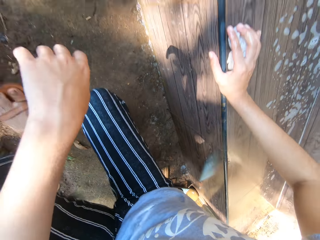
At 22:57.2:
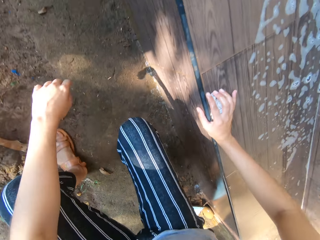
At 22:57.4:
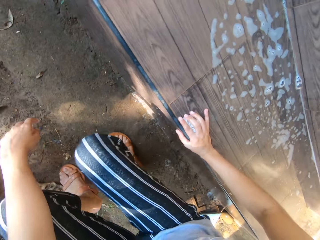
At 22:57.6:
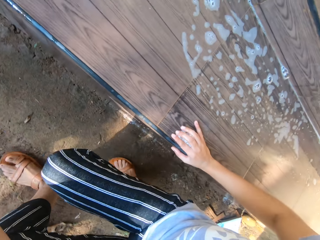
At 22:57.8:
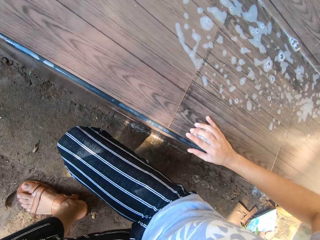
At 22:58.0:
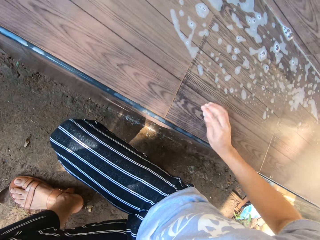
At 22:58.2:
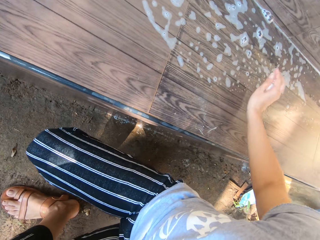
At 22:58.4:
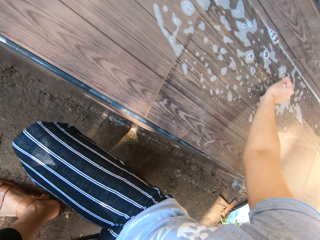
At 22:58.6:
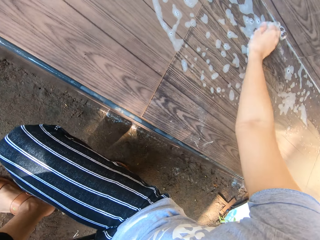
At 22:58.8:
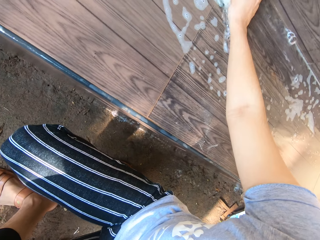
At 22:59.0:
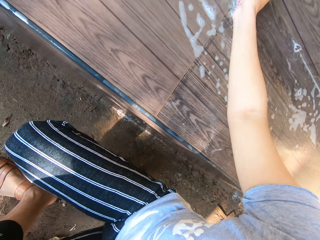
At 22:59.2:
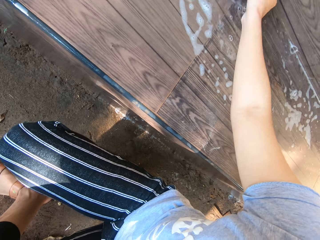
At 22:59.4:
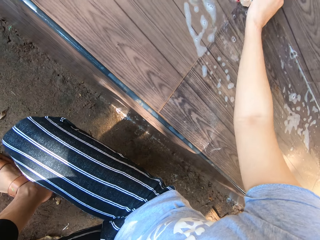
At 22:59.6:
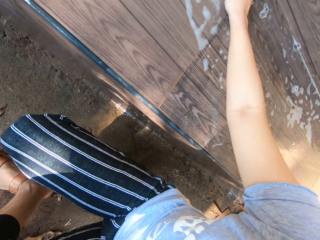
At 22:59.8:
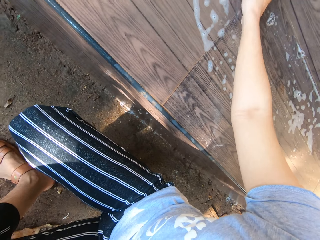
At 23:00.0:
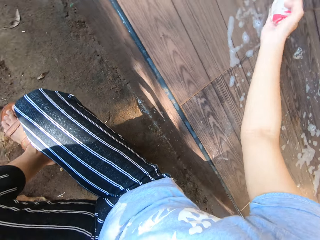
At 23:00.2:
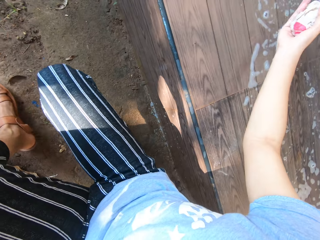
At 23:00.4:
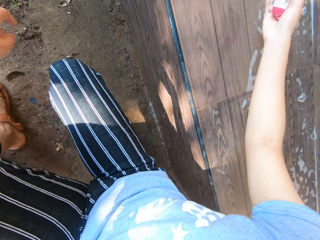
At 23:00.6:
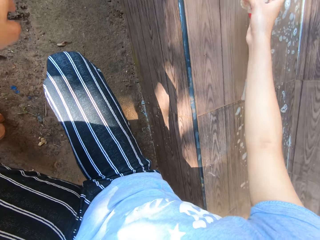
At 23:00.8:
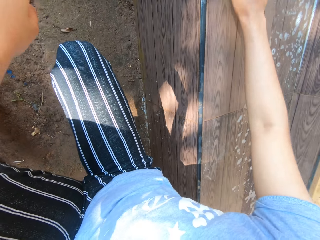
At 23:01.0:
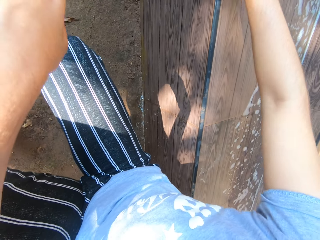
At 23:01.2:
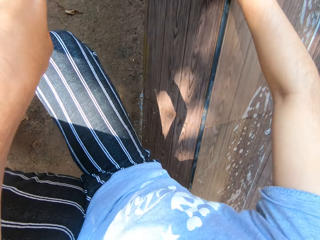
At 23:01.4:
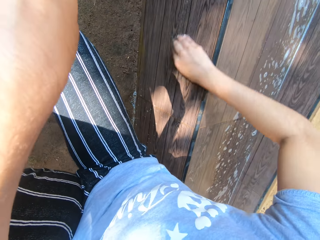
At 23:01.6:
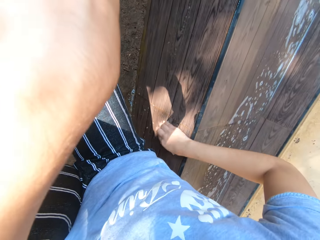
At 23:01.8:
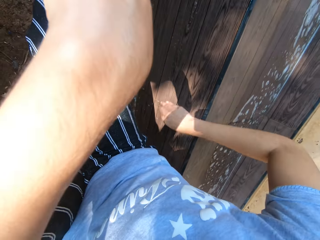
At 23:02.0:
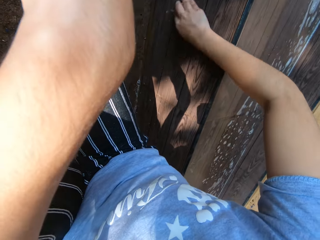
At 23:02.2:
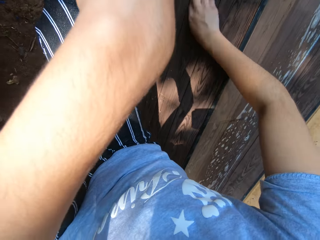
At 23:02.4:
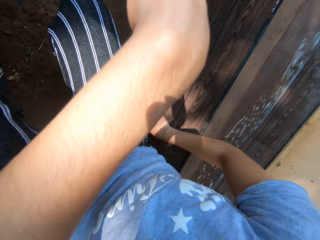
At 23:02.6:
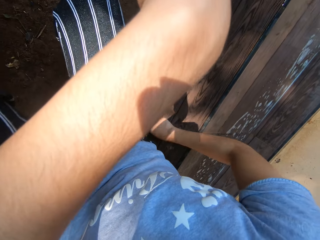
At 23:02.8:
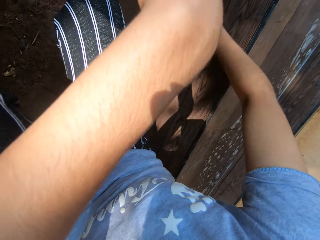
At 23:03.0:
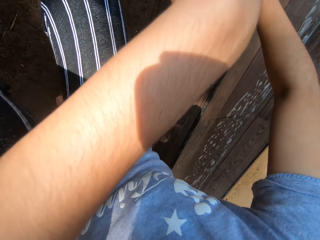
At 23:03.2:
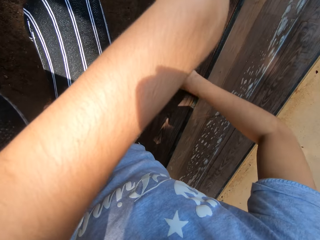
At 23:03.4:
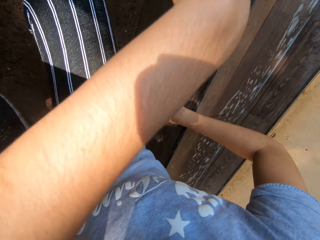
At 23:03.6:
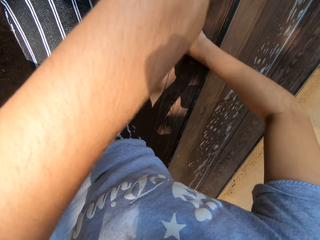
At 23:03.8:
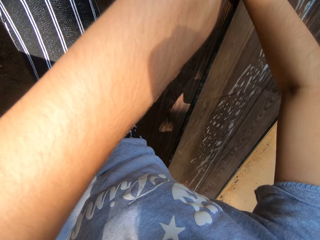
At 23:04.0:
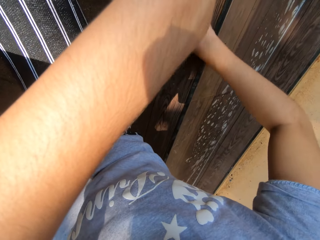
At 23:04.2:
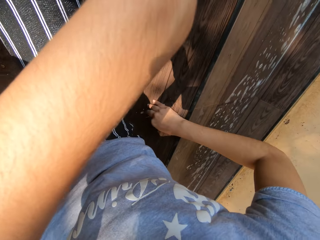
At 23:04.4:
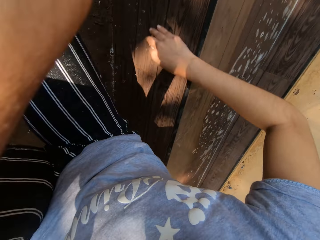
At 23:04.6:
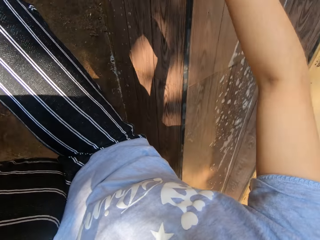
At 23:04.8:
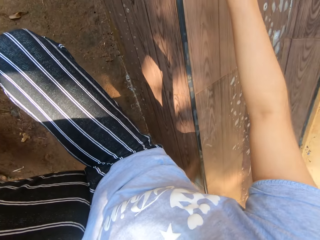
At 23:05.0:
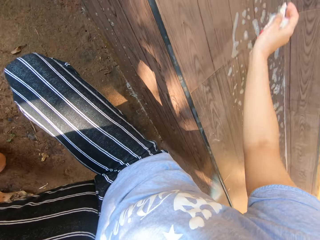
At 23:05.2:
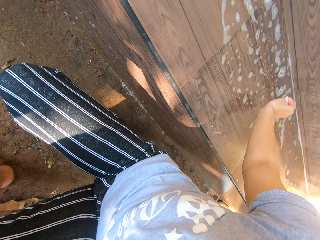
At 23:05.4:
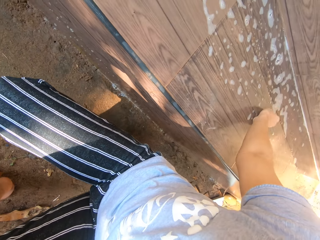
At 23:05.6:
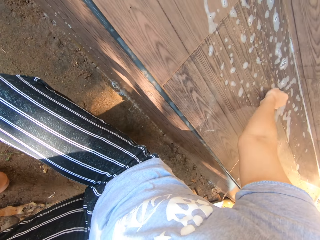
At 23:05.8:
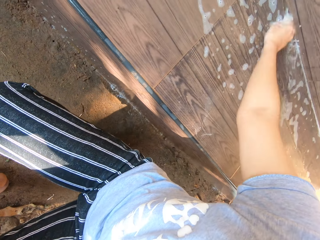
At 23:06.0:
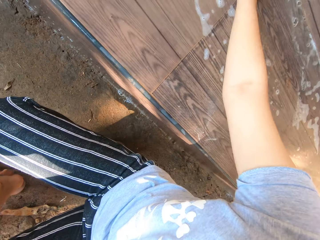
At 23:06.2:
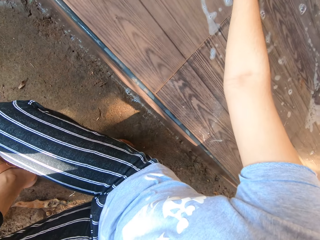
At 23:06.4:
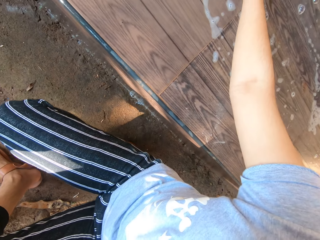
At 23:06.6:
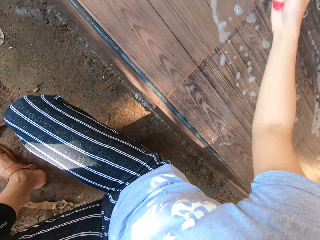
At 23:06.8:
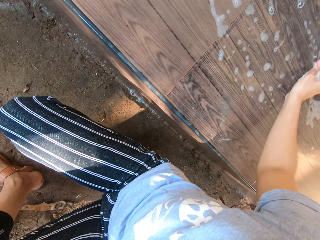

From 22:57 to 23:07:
The camera wearer places her right hand on the seat. She moves herself slightly forward and cleans the seat with the cloth in her right hand.

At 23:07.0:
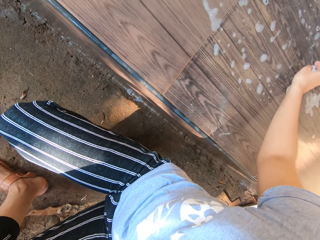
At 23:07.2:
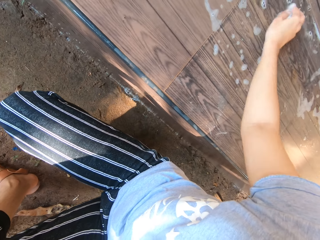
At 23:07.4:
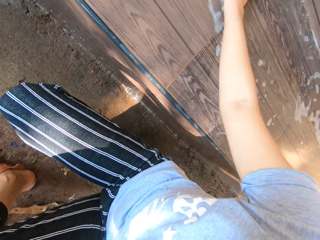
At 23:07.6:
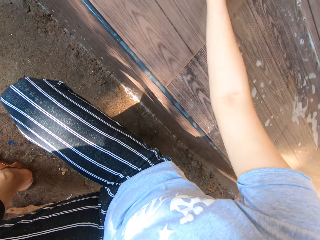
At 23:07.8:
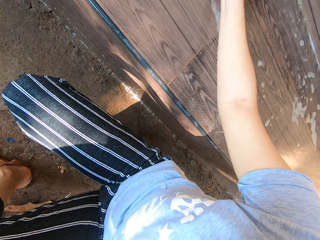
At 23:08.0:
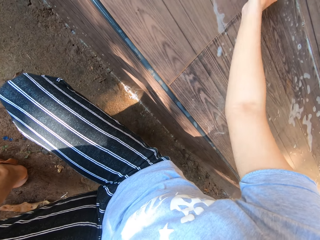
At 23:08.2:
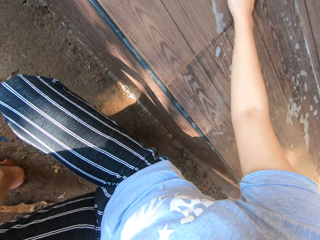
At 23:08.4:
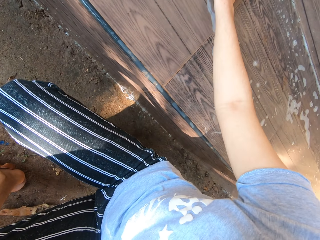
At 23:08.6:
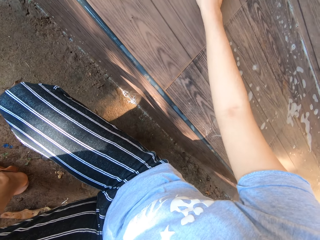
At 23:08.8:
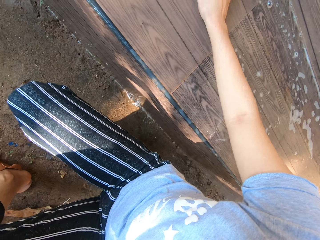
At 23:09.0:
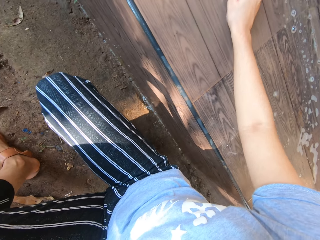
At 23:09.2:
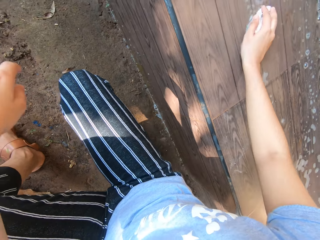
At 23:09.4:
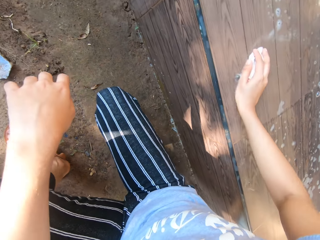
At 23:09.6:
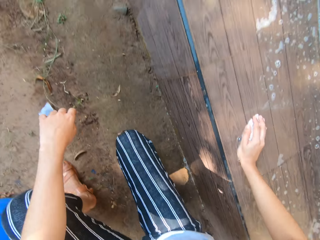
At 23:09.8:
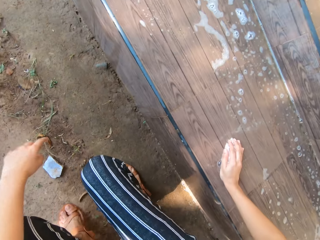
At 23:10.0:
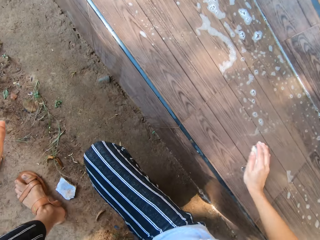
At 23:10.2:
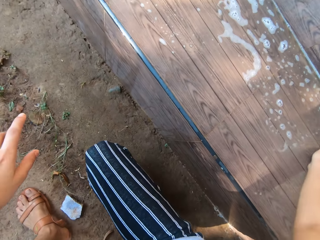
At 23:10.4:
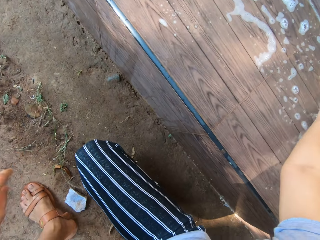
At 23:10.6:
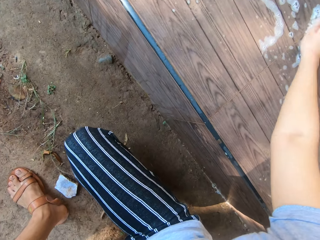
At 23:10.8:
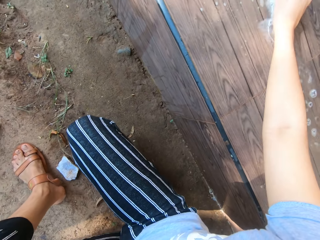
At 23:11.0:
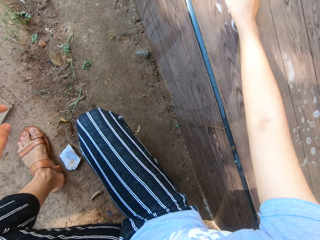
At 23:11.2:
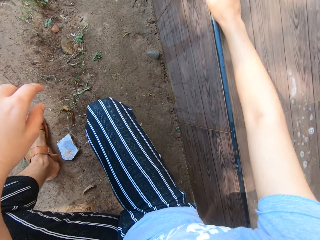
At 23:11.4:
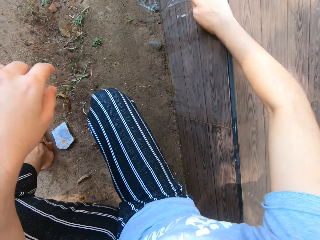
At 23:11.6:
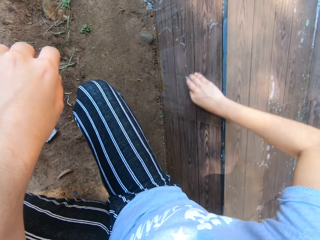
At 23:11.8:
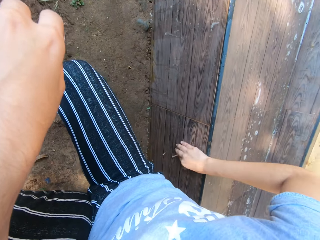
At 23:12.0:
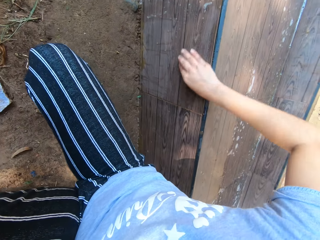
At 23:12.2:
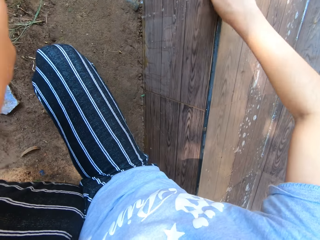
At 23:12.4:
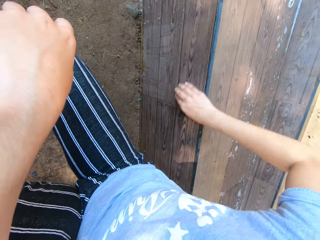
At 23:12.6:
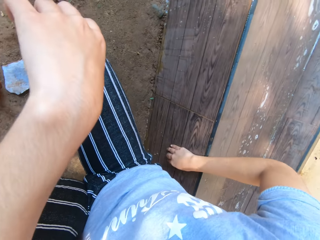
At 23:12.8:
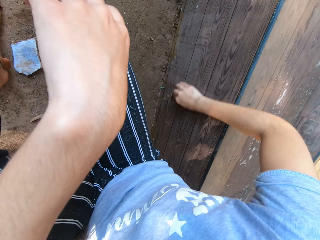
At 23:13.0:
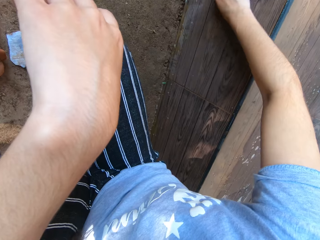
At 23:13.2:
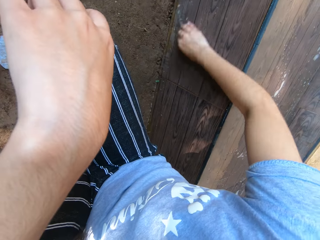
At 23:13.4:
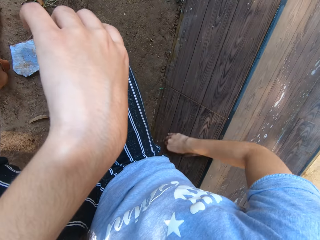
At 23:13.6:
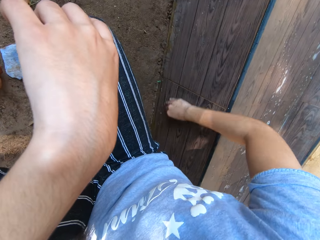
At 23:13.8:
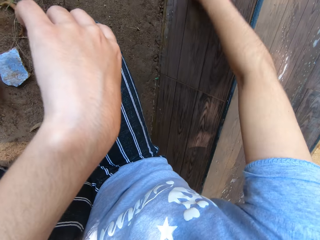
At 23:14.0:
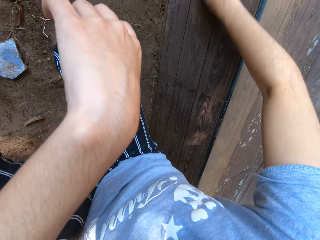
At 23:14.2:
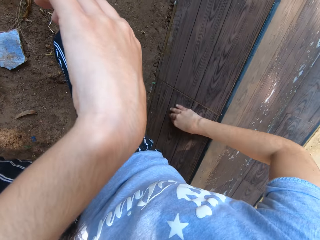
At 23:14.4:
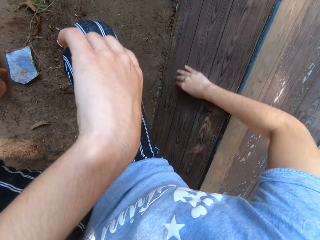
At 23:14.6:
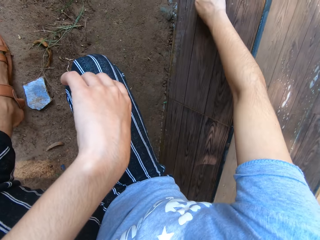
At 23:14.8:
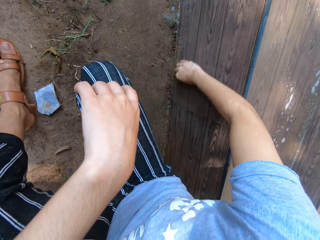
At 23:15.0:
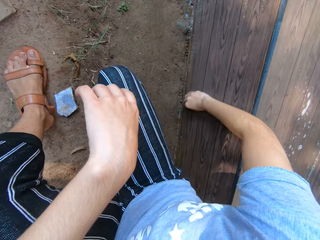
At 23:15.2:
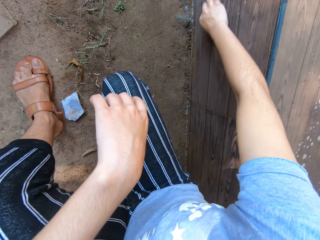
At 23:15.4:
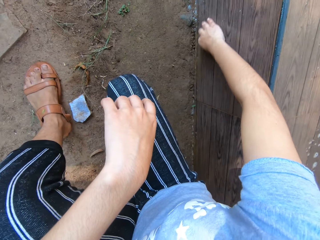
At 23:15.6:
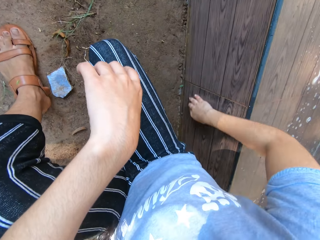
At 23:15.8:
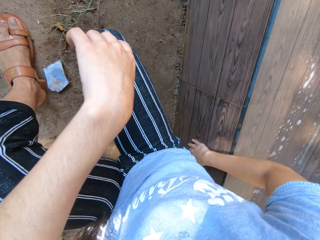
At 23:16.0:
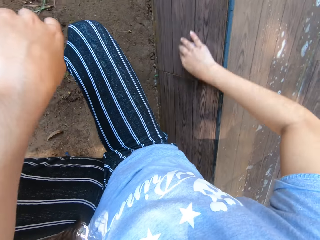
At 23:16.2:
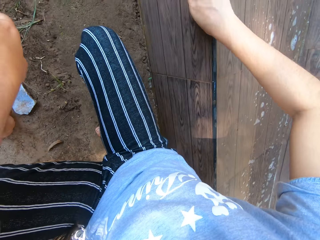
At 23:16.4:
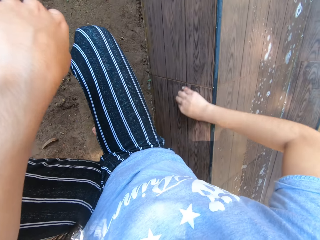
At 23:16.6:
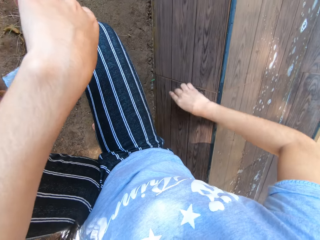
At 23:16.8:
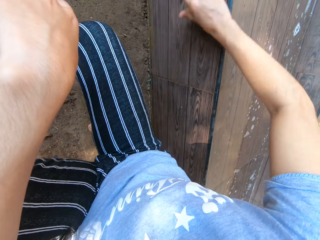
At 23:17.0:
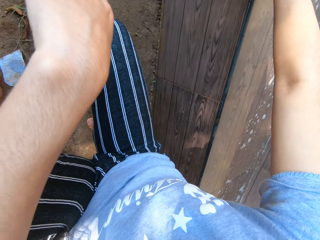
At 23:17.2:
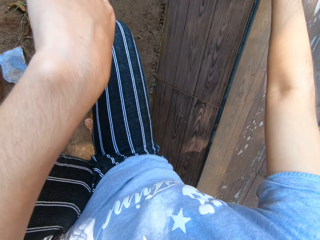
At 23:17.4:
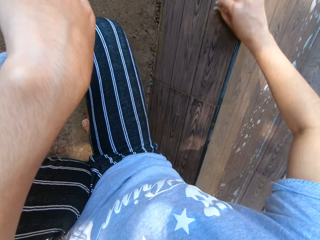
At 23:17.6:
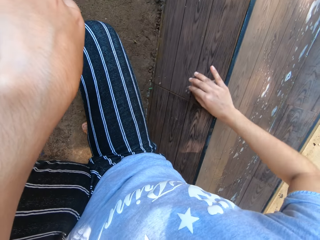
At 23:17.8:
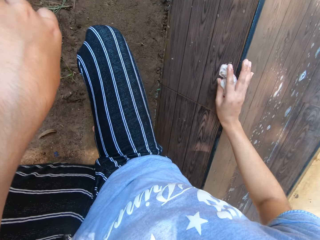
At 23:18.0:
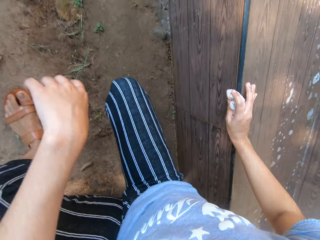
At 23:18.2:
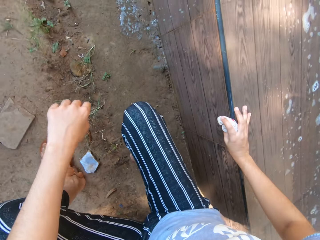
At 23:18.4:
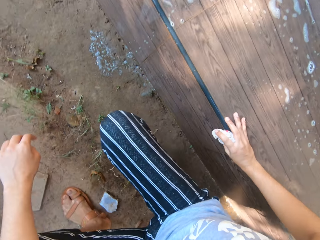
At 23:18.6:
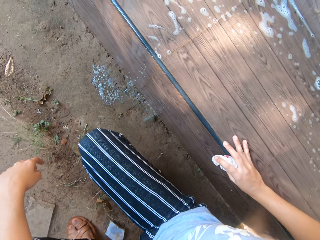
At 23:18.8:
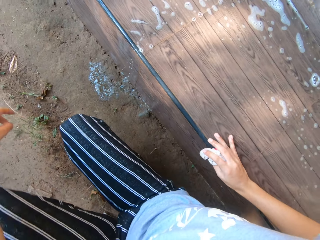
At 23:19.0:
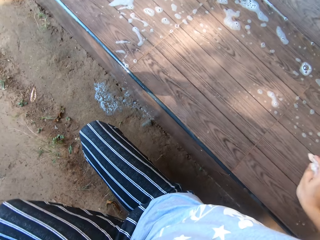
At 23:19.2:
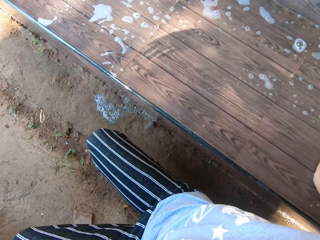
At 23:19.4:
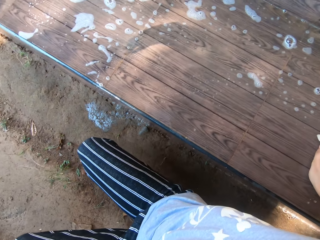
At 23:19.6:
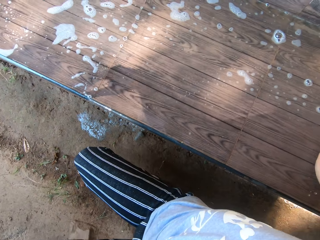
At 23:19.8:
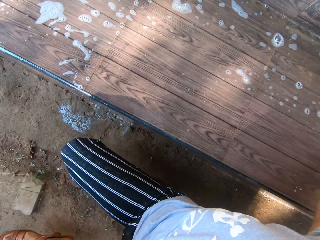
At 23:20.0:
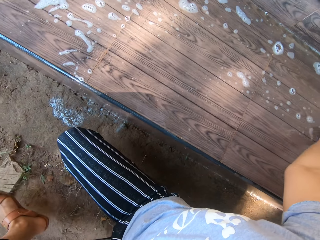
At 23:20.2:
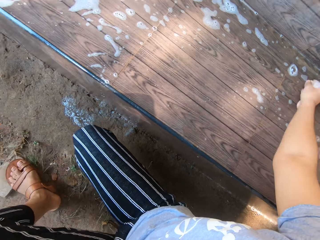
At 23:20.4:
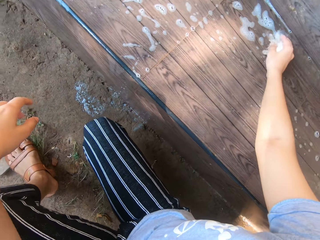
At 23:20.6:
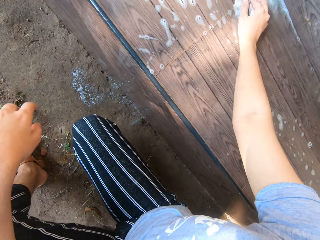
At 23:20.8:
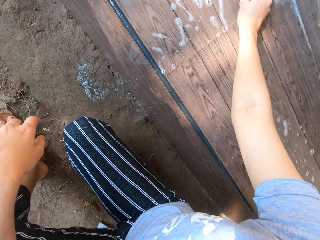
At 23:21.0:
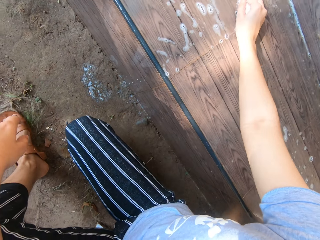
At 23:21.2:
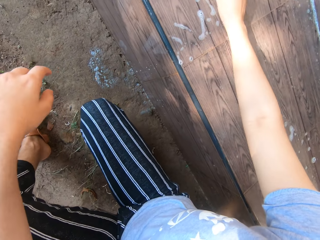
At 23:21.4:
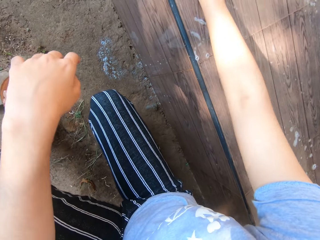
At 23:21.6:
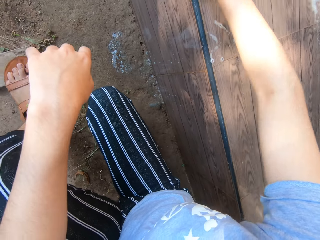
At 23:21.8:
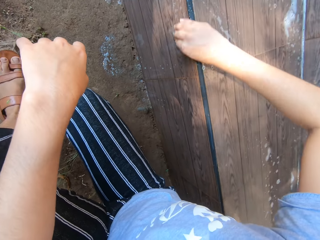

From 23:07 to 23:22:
The camera wearer moves herself slightly forward. She cleans the seat with the cloth in her right hand. She moves herself slightly forward and cleans the seat with the cloth in her right hand.
